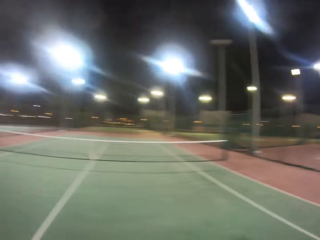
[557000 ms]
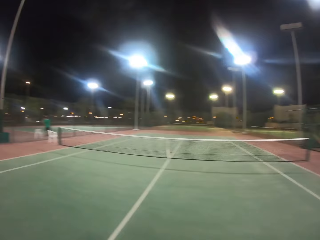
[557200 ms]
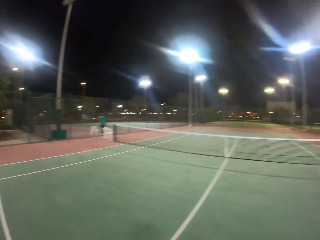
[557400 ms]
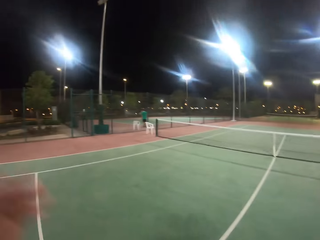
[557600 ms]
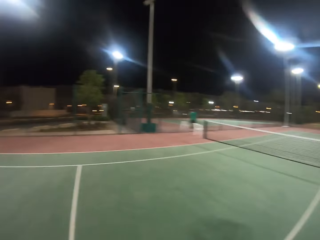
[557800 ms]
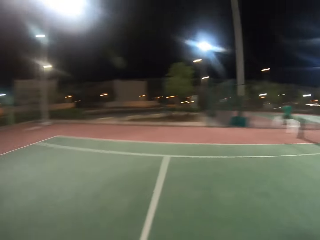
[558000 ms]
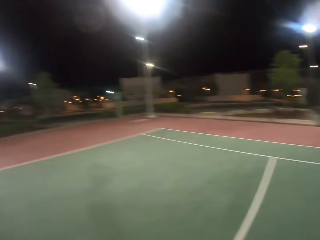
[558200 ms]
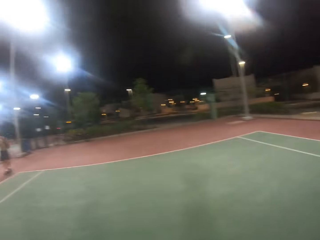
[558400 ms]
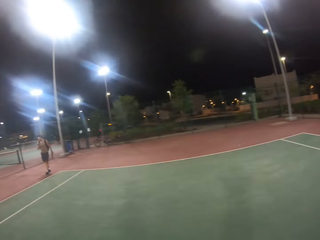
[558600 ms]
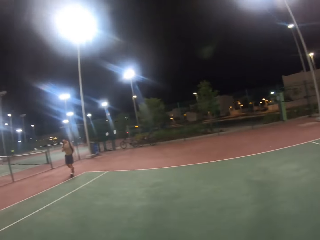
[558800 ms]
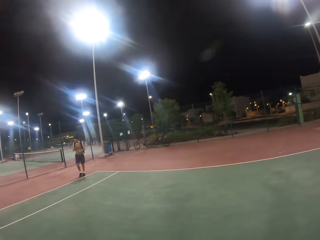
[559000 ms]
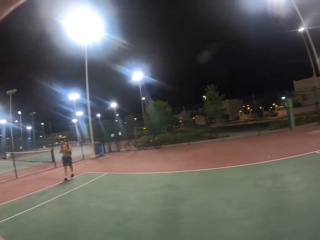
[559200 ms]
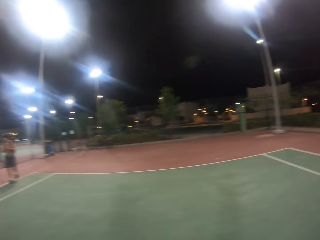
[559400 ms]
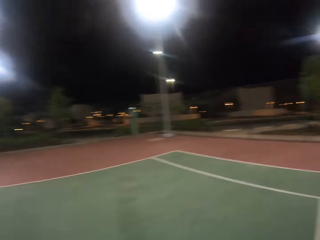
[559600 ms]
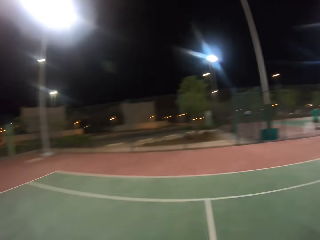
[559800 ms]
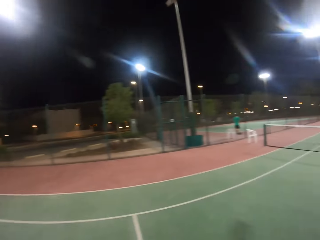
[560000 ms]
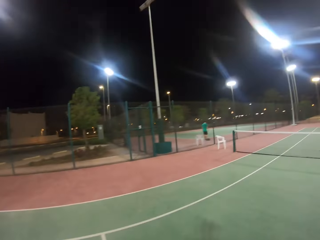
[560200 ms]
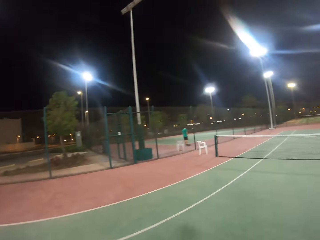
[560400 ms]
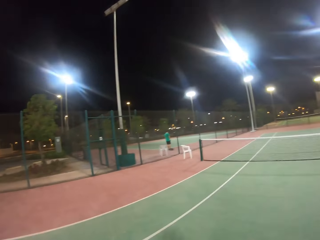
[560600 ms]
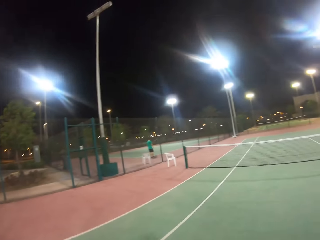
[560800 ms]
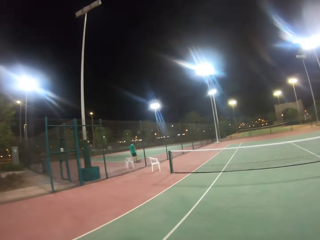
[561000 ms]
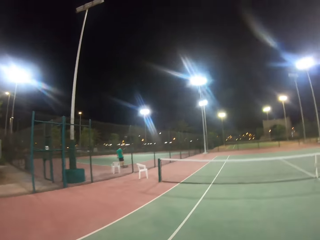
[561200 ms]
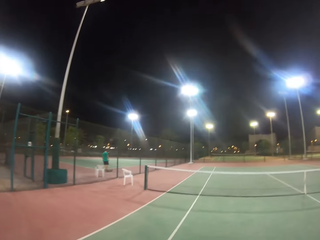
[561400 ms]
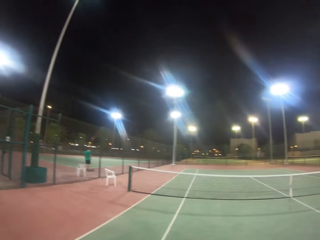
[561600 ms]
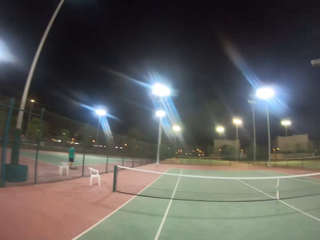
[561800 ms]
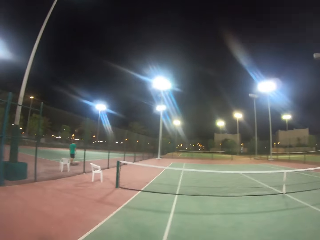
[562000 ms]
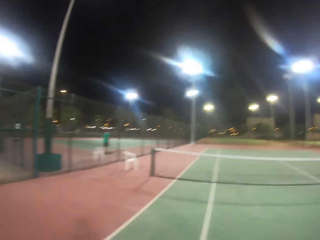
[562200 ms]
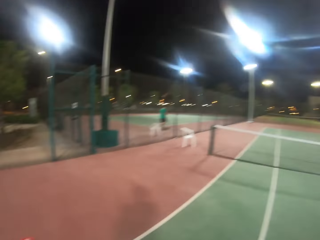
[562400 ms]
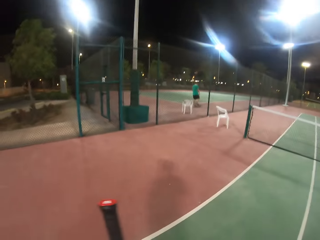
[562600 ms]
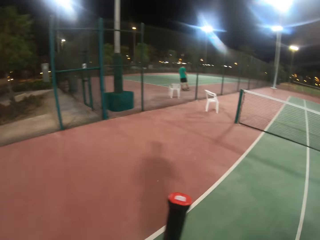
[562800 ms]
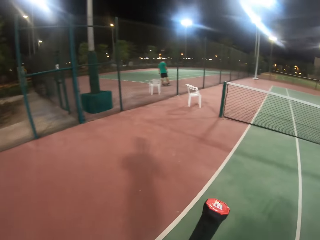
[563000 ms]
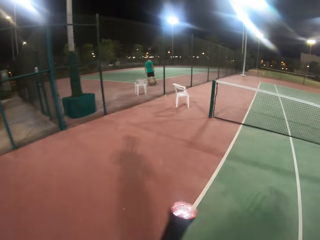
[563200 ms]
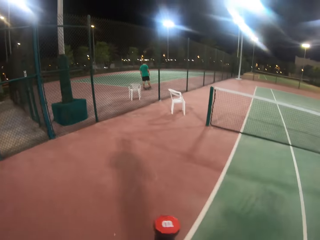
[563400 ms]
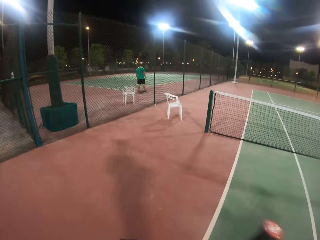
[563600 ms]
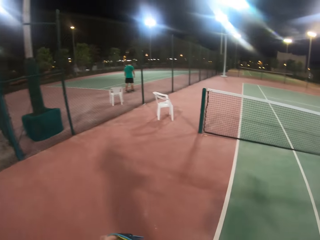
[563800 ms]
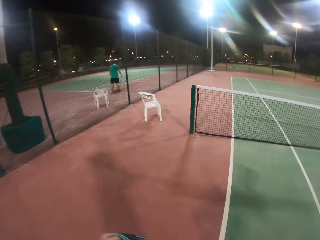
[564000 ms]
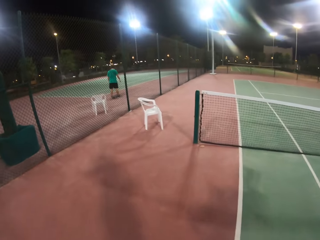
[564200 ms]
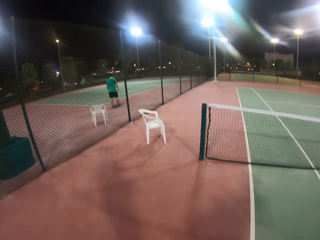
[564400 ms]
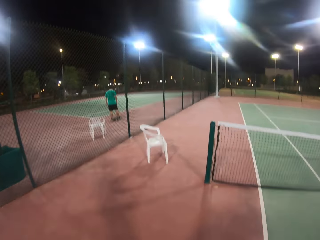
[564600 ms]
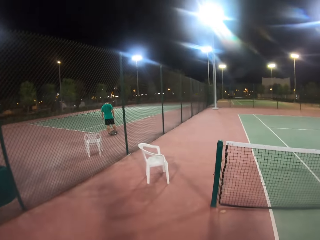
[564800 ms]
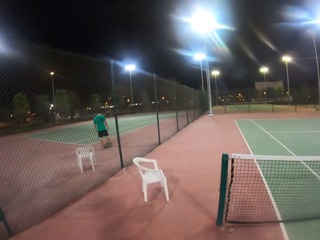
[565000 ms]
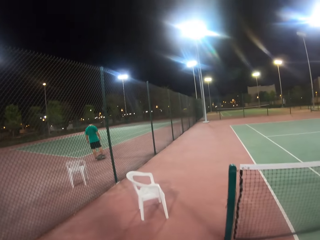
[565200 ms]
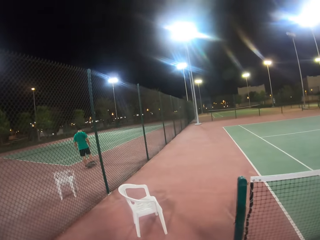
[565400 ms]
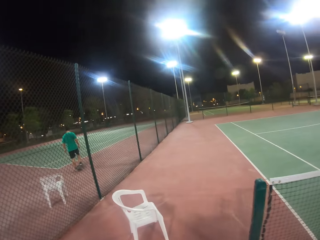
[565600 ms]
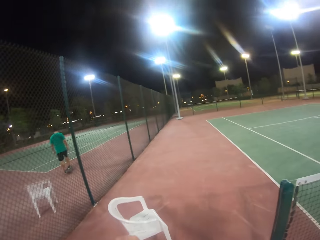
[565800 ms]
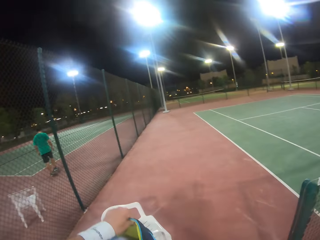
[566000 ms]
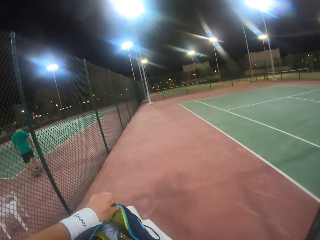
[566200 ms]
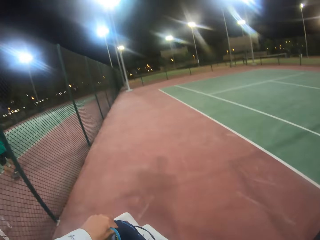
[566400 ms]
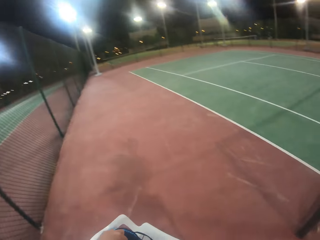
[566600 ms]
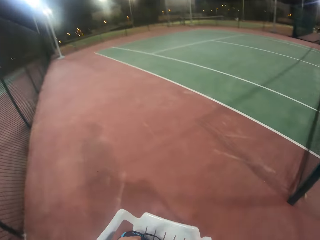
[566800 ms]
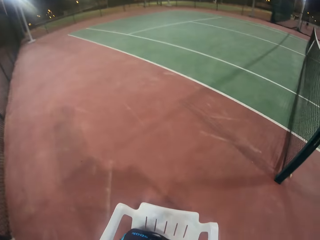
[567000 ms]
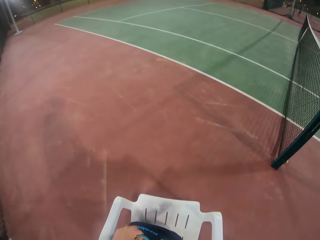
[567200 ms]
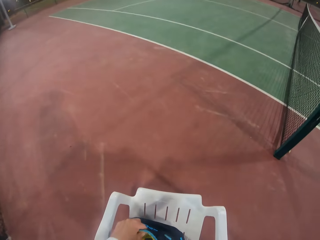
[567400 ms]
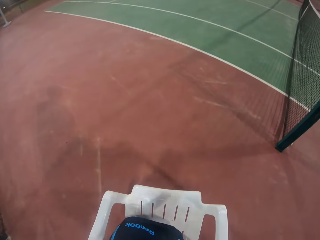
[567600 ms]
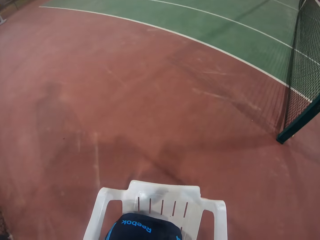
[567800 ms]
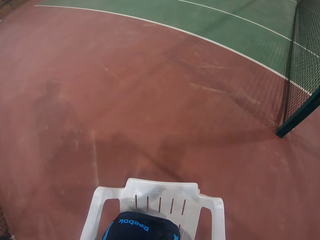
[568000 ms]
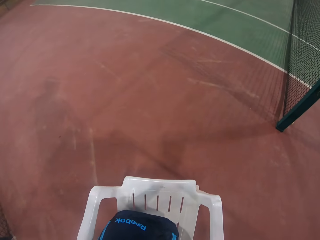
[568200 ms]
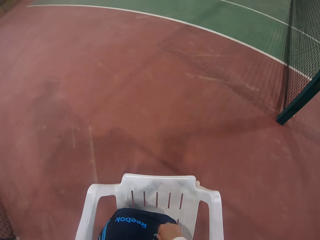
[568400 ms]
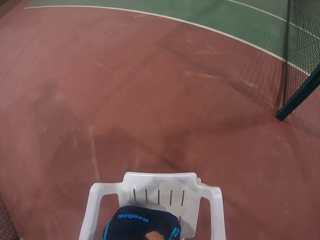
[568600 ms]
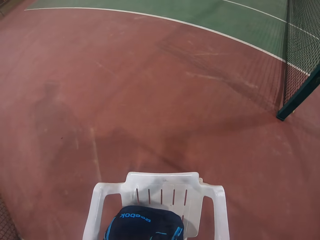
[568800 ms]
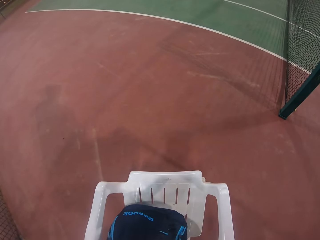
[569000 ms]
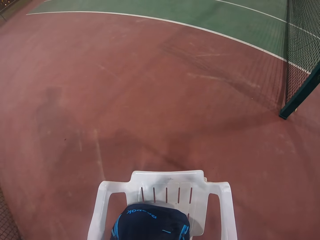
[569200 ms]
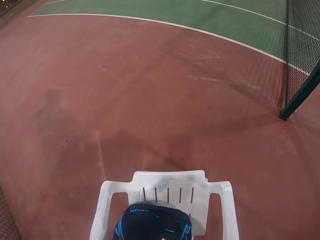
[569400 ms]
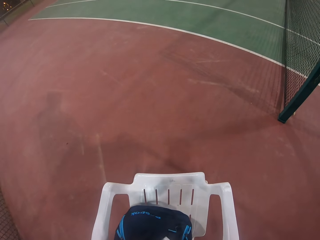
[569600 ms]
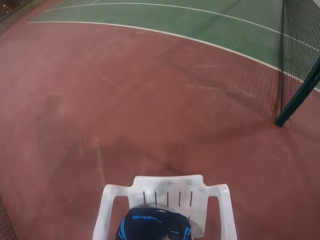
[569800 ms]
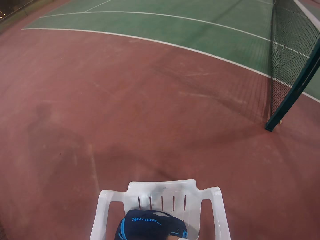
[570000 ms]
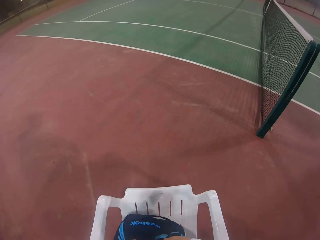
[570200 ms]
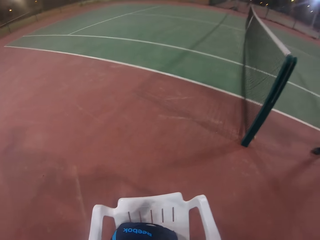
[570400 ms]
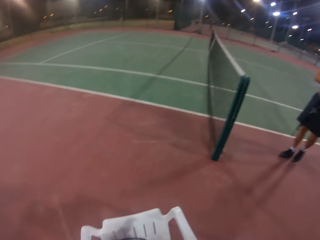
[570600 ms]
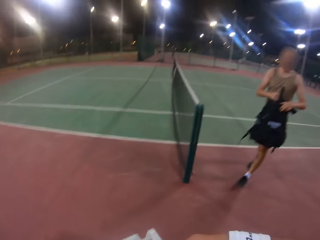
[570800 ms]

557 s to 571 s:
The camera wearer walks in the badminton court and looks around the badminton court. They walk across the tennis court. They put a backpack bag on the chair. They open the bag.

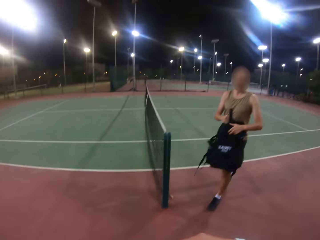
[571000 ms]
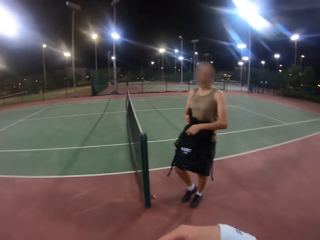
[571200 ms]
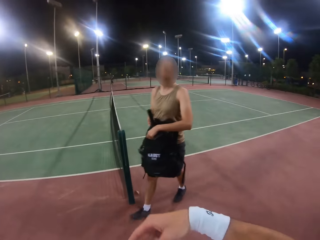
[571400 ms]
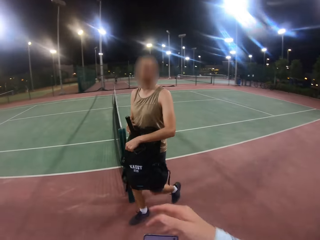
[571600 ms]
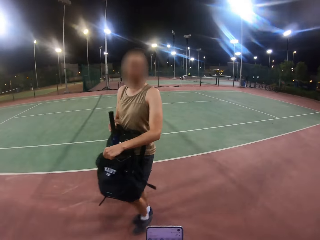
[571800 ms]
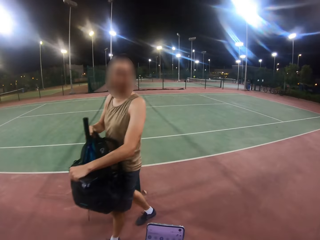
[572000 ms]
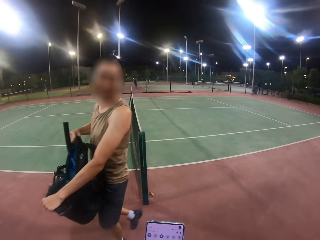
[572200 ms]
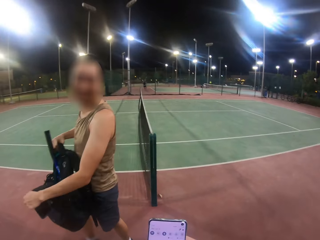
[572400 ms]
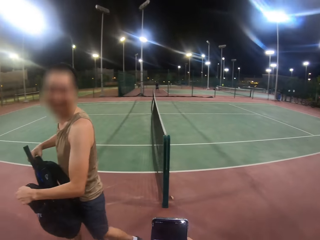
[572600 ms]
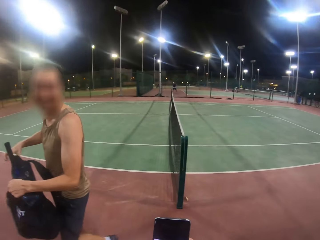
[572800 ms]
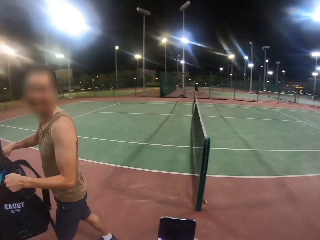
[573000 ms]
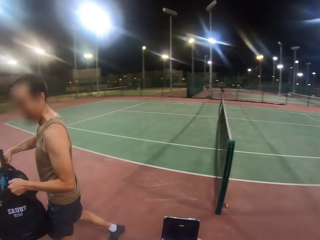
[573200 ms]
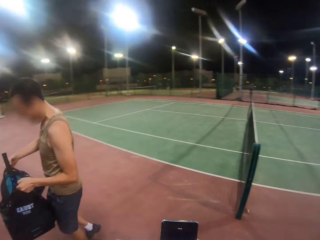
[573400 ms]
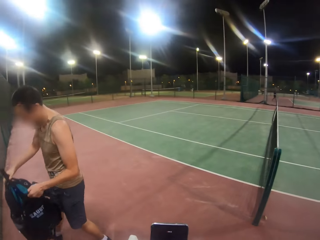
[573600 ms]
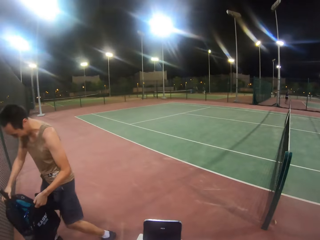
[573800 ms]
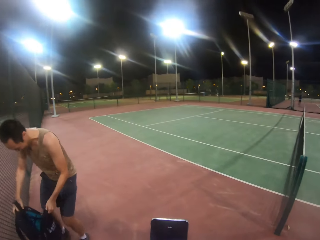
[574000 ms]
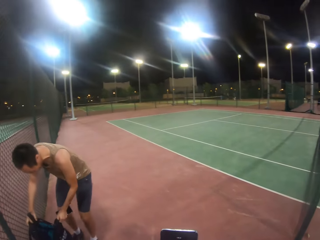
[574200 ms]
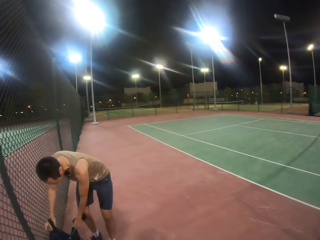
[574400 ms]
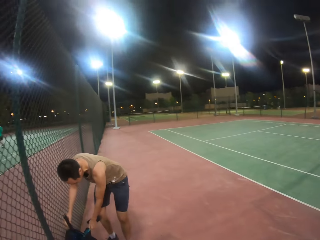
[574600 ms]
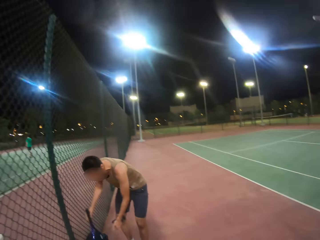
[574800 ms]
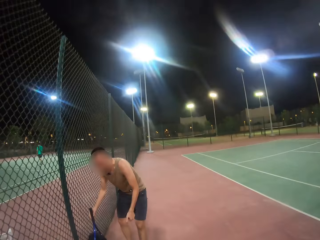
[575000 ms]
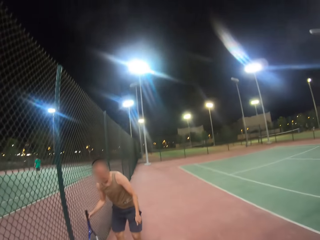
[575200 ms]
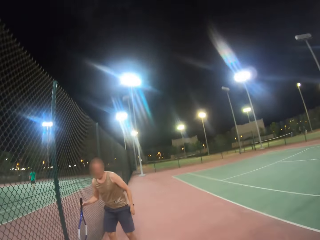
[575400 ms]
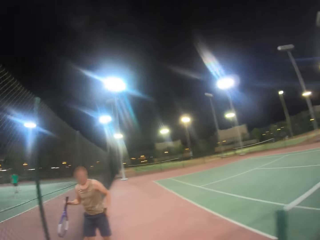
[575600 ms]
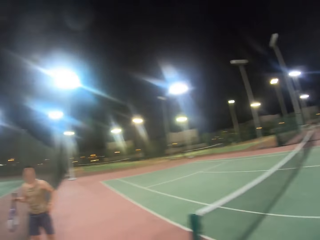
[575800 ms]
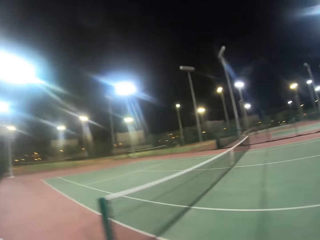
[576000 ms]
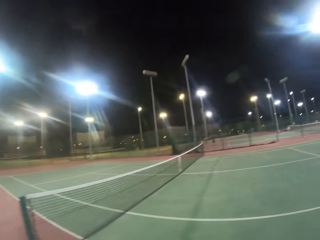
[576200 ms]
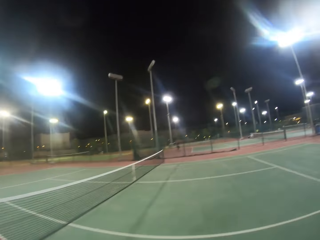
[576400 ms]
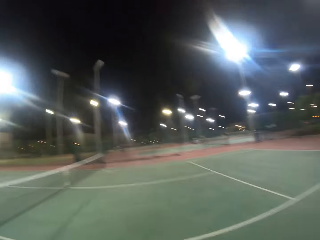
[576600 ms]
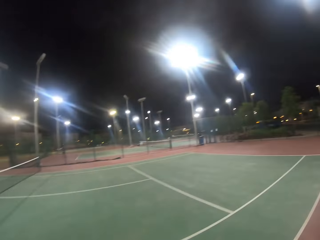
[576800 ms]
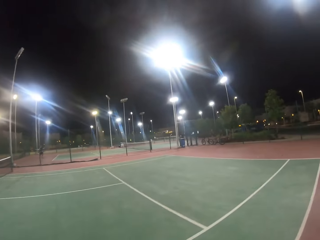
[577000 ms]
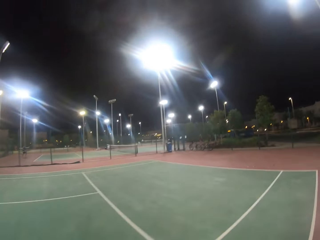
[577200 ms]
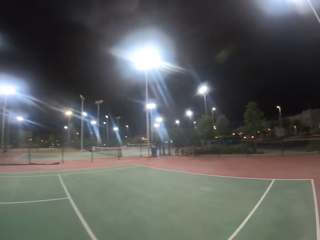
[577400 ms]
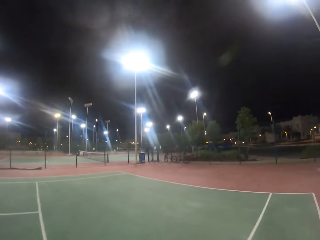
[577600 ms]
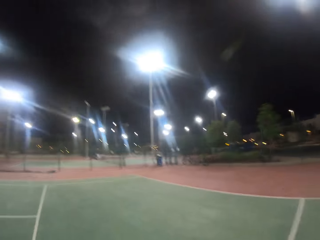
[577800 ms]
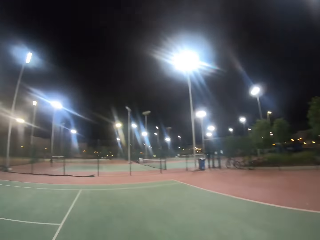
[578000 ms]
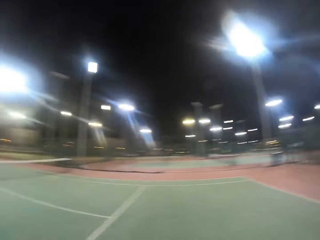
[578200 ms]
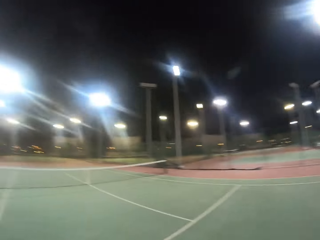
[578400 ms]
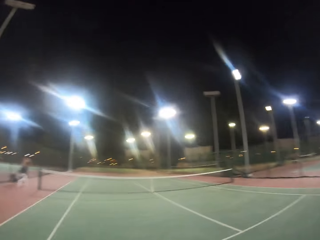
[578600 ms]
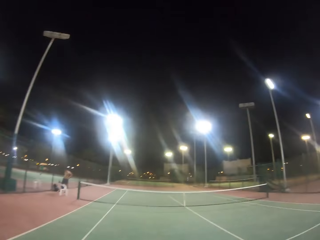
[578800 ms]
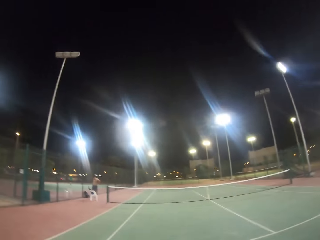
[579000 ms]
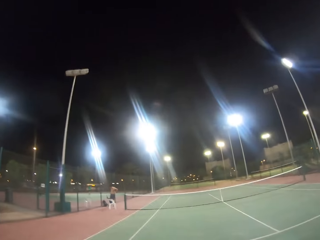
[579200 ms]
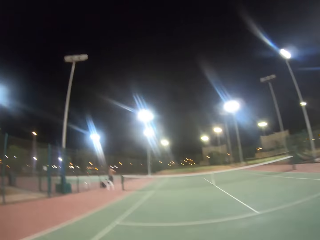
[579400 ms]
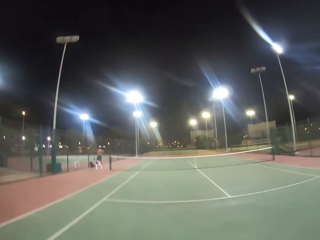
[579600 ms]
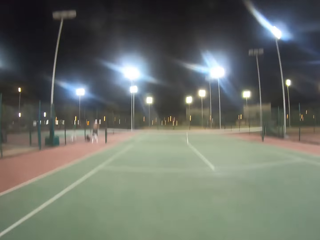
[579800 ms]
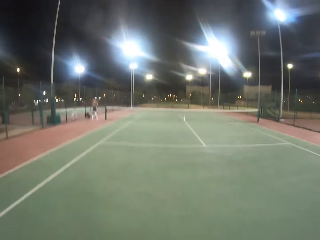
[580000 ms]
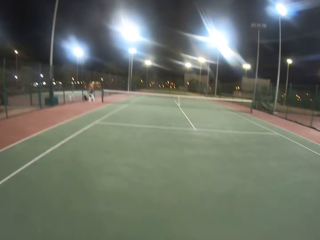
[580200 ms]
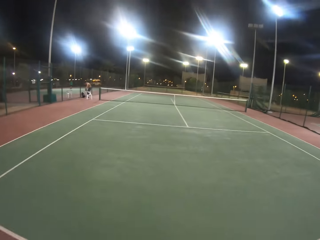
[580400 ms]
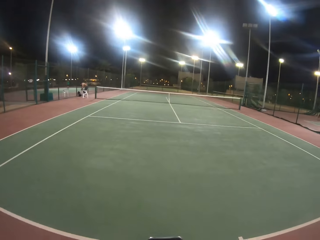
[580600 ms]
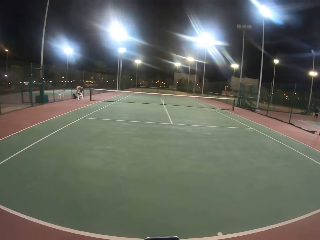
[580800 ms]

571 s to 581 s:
The camera wearer looks at a man. They use a phone and interact with the man. They look around the badminton court and walk in the badminton court.
